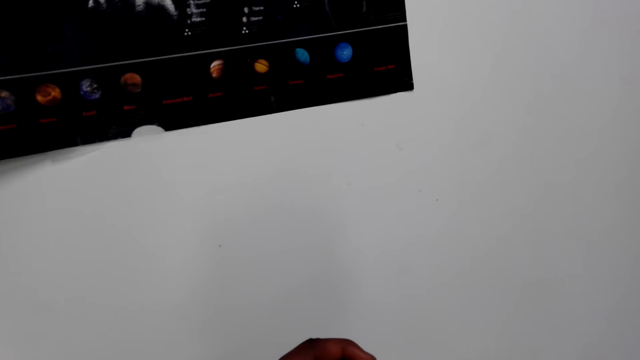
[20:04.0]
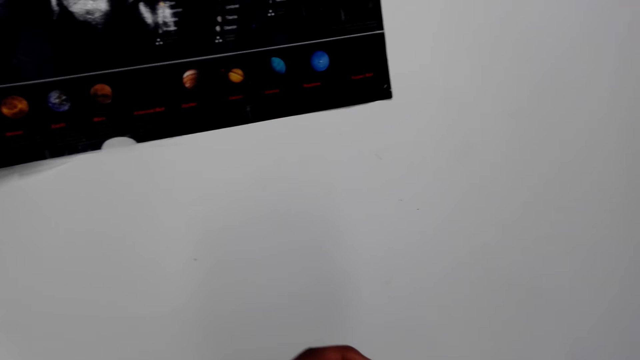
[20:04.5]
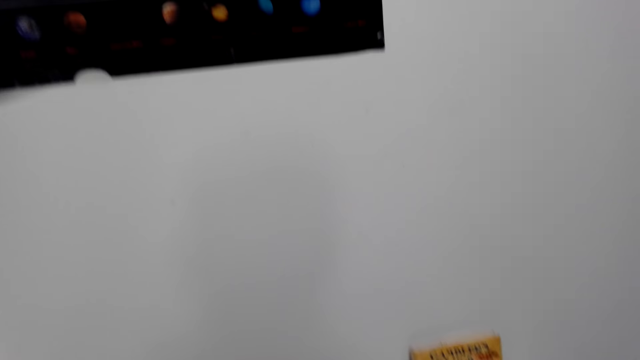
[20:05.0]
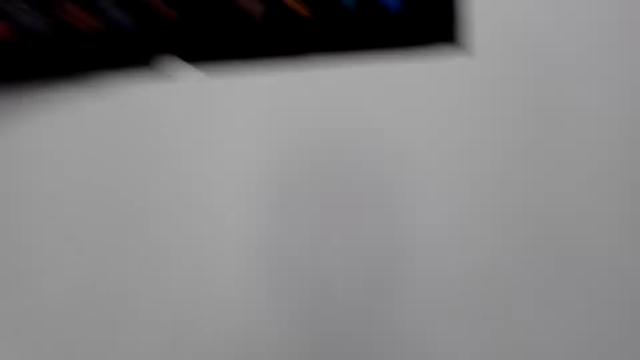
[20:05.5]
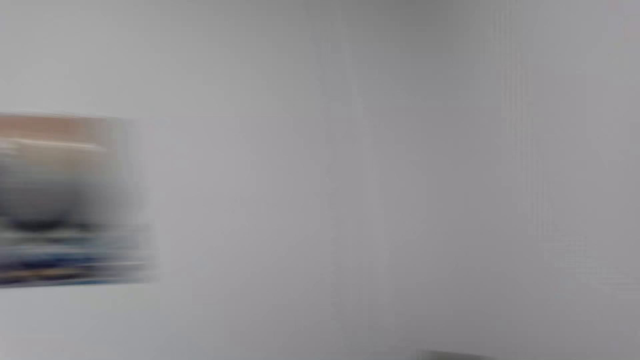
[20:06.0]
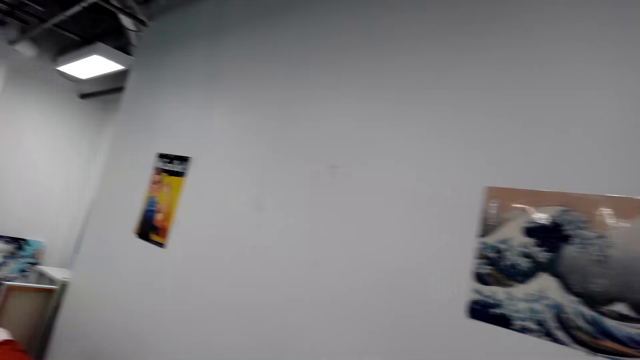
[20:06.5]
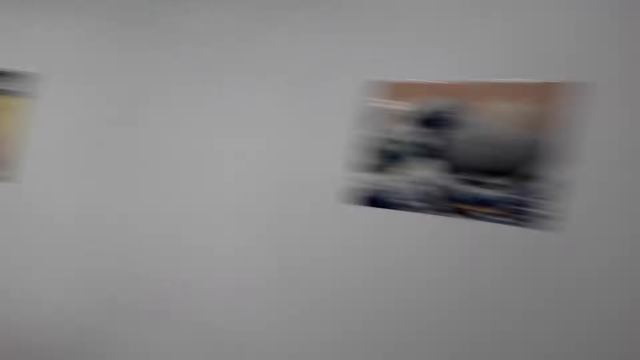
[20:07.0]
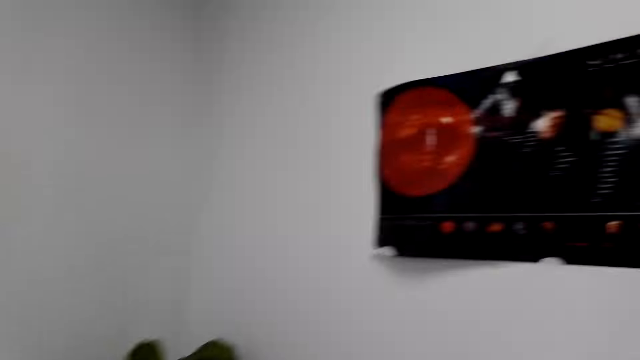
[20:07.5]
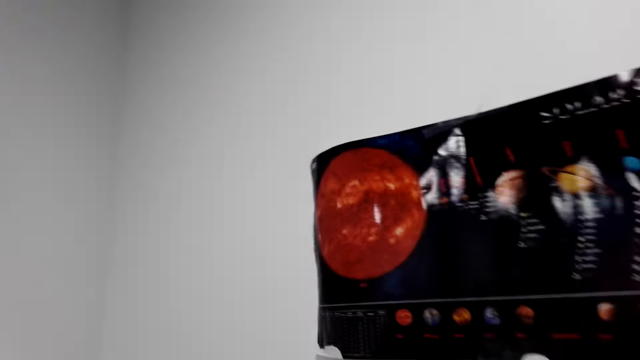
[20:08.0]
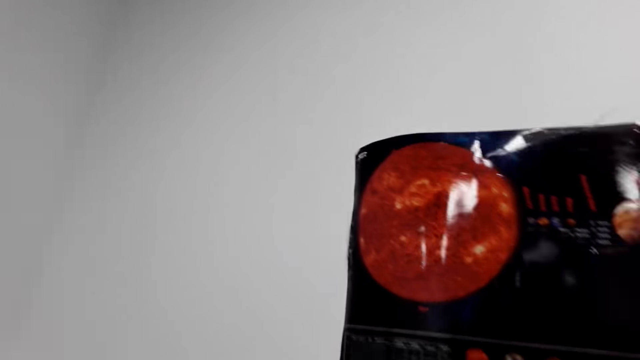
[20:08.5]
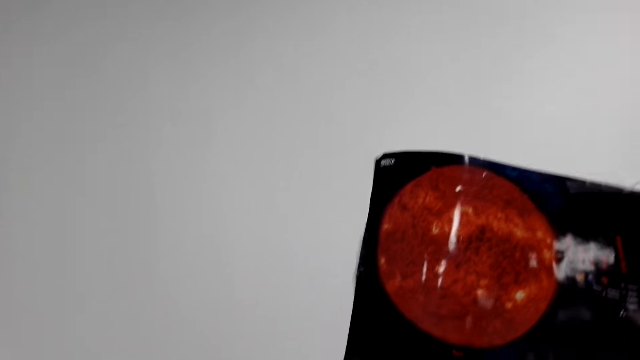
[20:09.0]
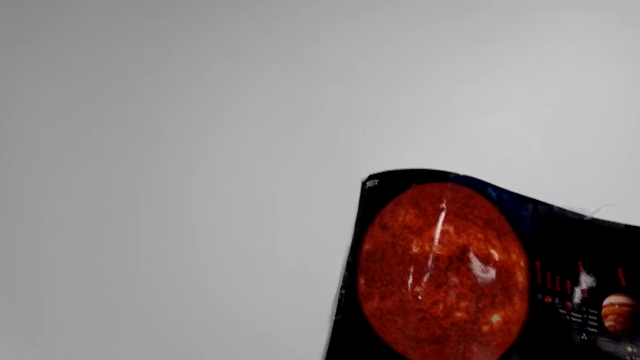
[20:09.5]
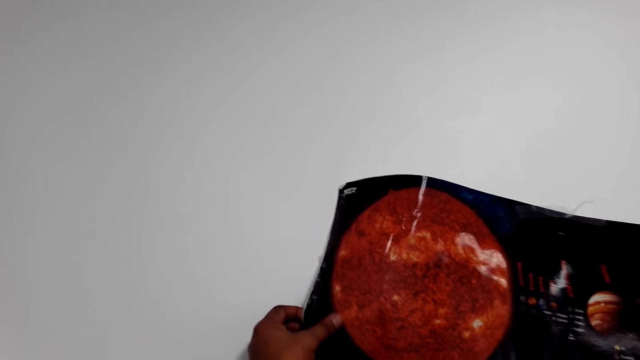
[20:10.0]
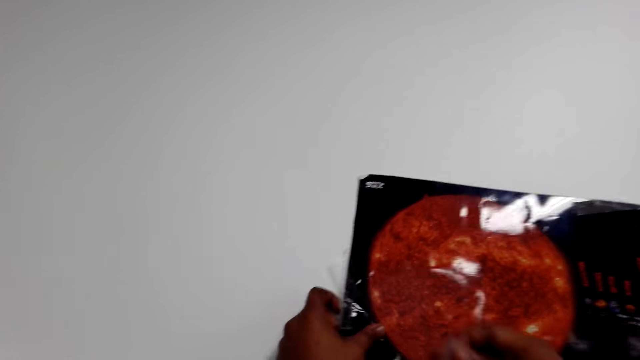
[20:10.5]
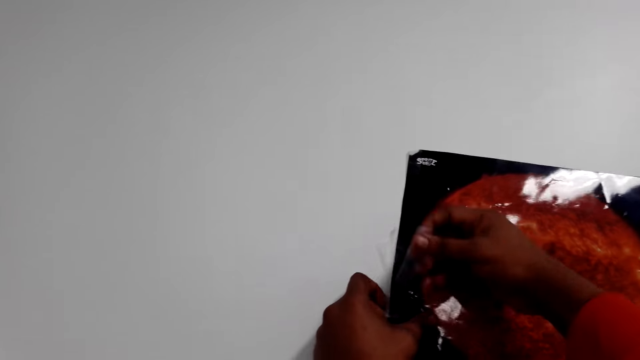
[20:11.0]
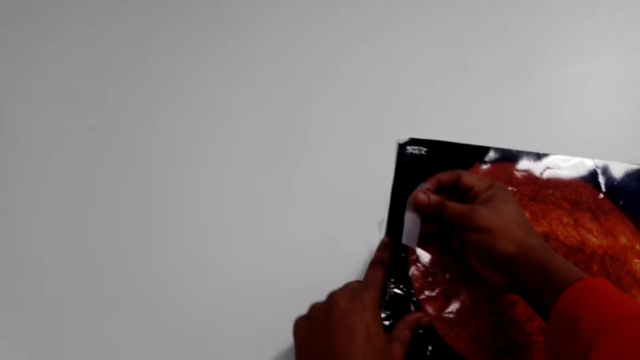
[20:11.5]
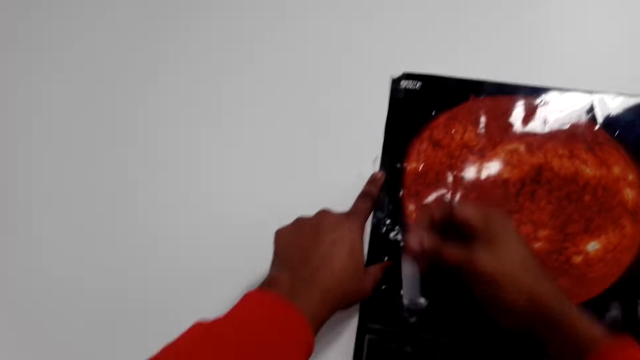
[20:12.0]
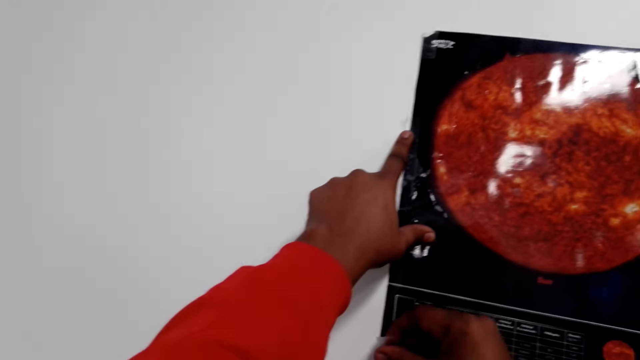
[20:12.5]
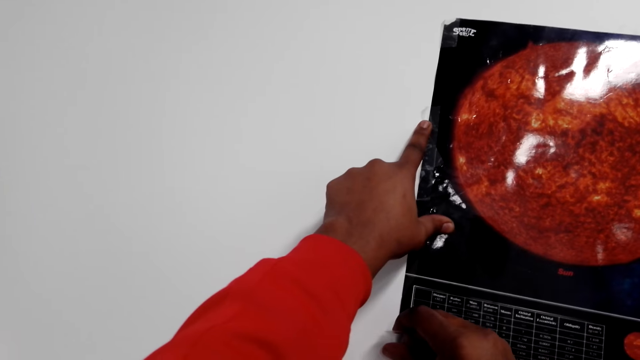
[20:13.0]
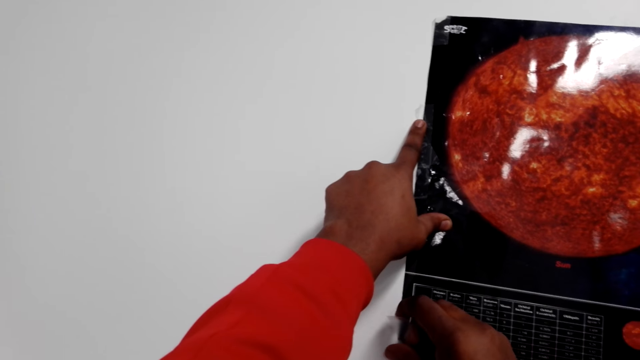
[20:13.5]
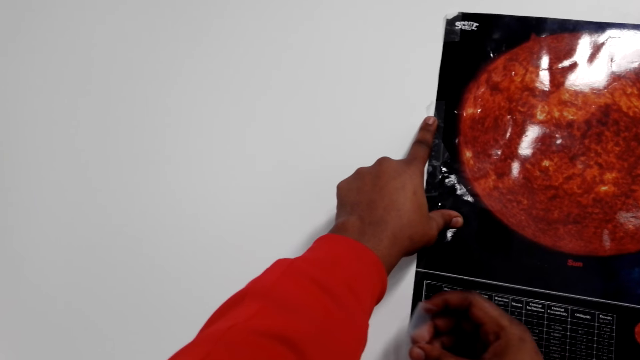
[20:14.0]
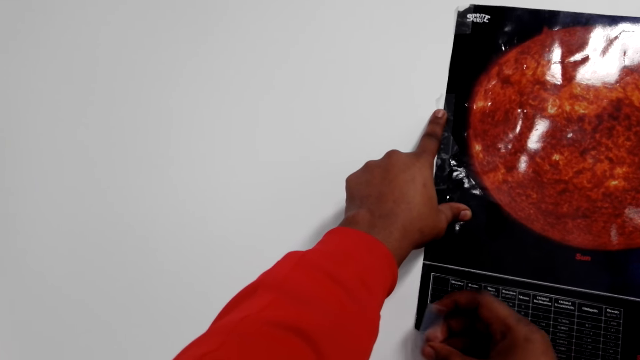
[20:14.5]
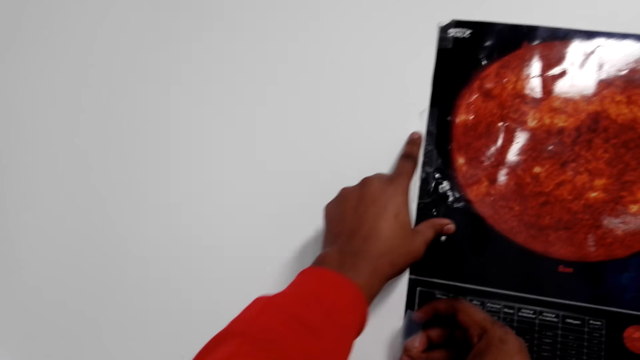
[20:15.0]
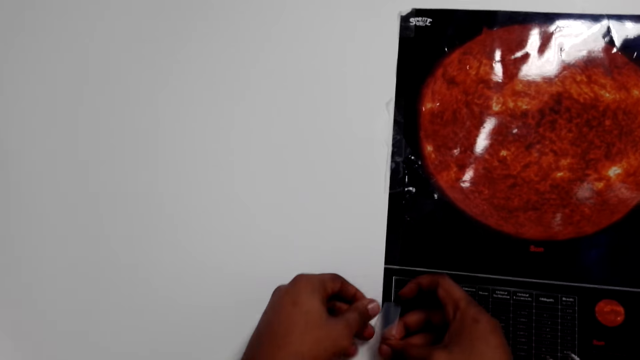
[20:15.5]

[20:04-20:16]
The camera wearer cuts the tape. They look around. They hold the poster. They tape the poster to the wall.

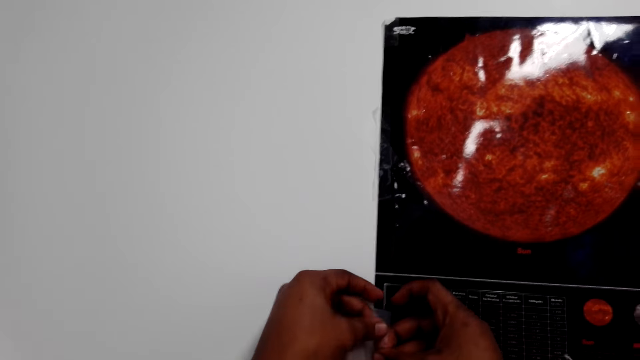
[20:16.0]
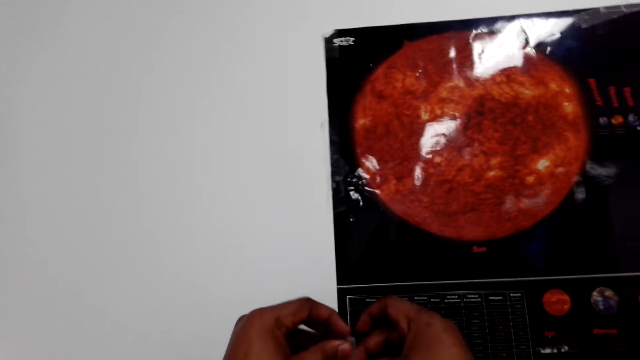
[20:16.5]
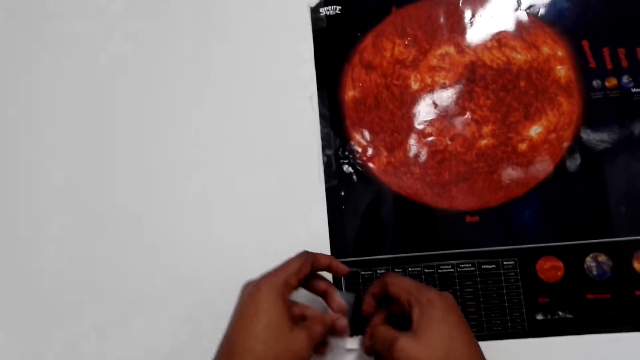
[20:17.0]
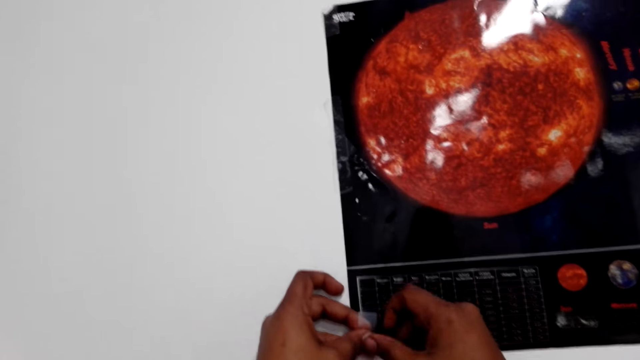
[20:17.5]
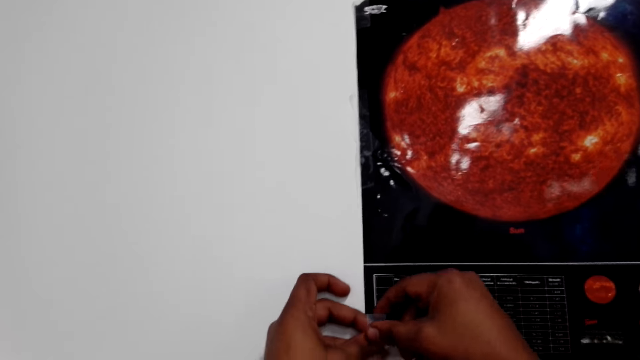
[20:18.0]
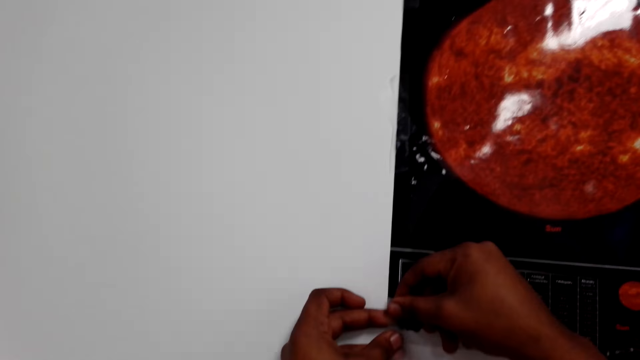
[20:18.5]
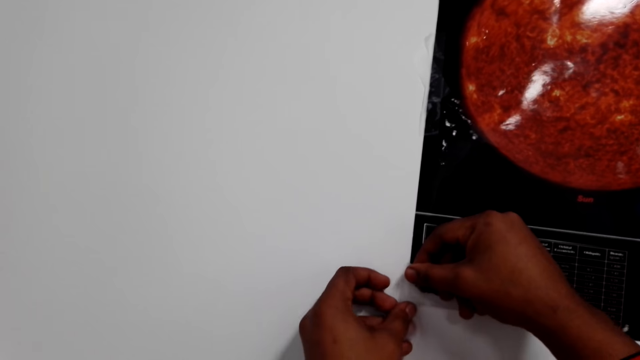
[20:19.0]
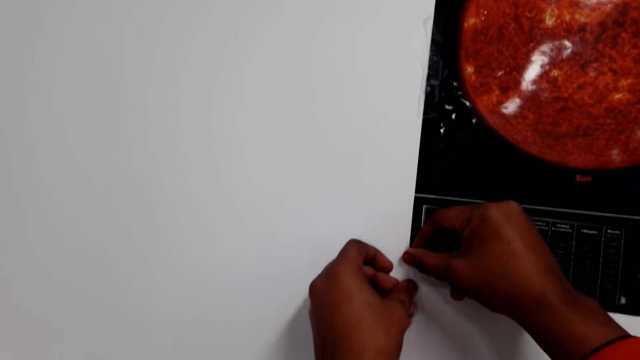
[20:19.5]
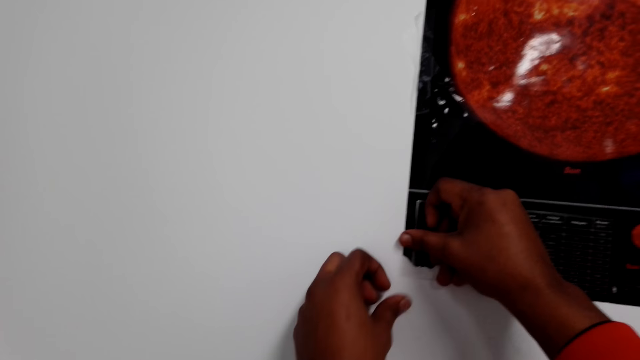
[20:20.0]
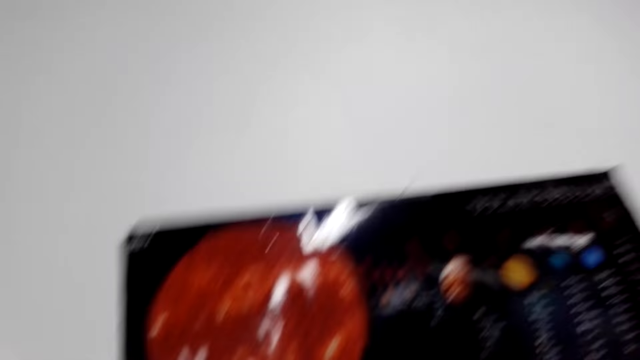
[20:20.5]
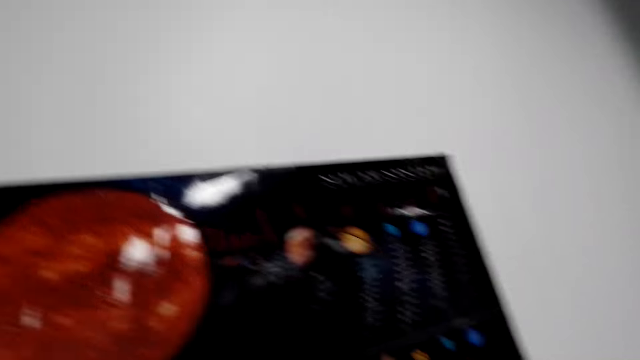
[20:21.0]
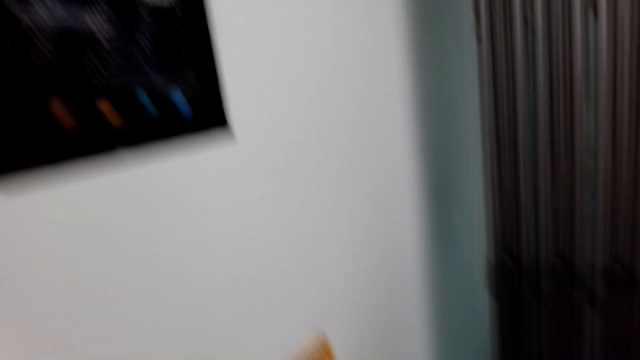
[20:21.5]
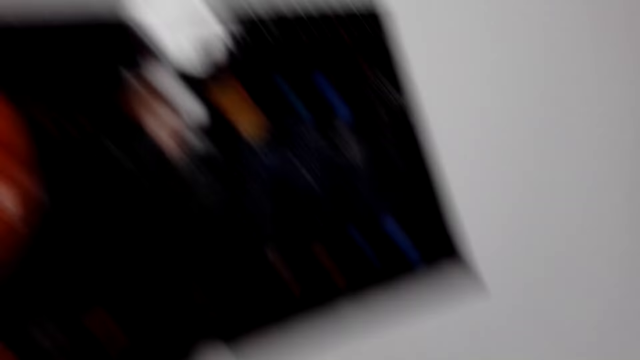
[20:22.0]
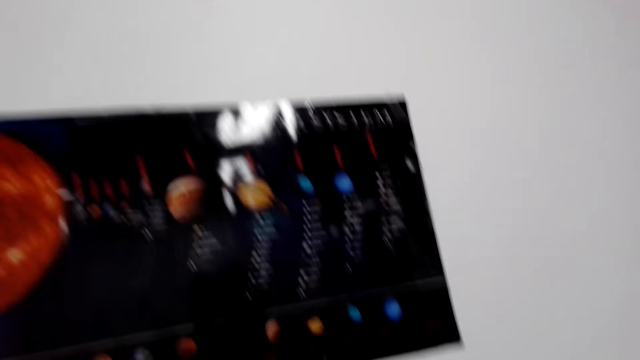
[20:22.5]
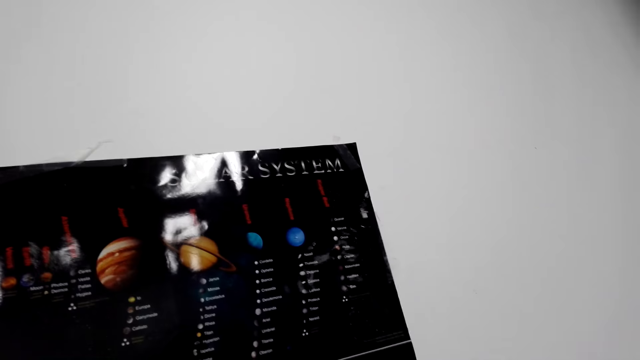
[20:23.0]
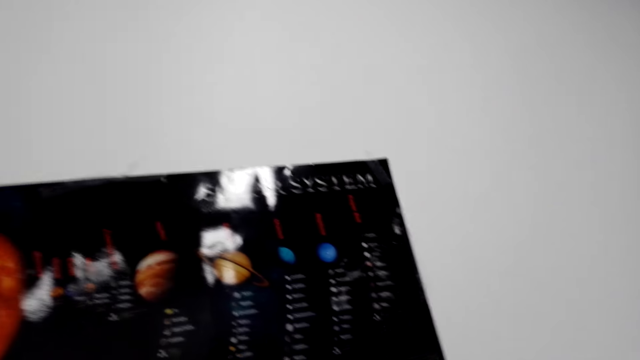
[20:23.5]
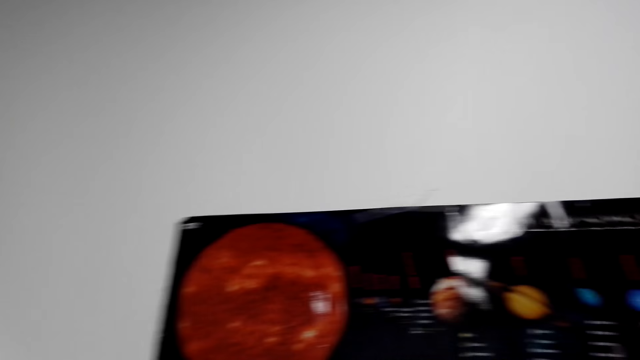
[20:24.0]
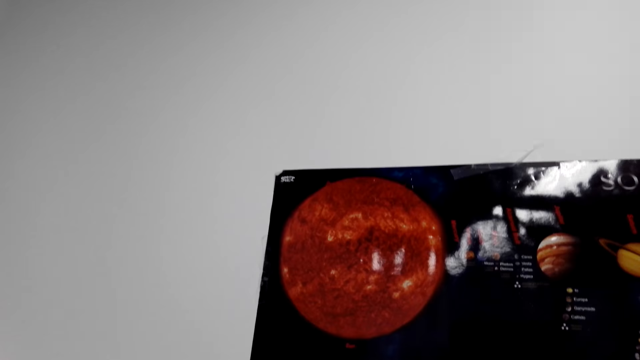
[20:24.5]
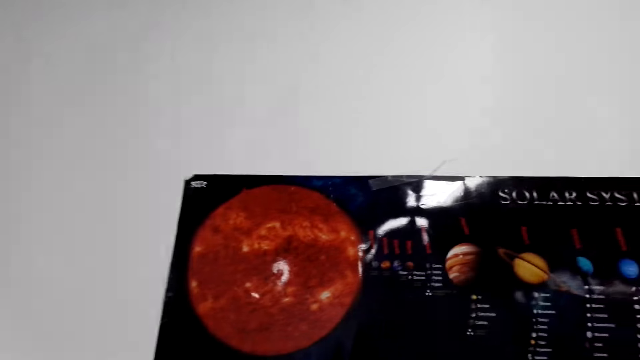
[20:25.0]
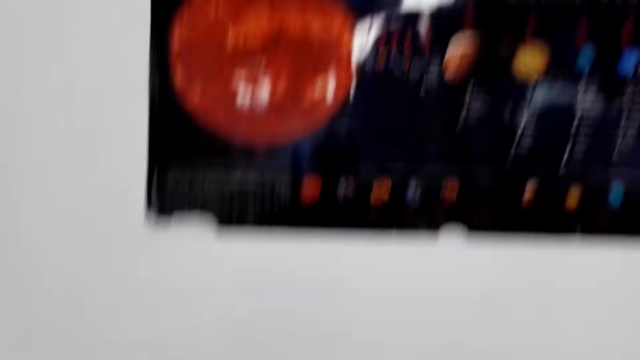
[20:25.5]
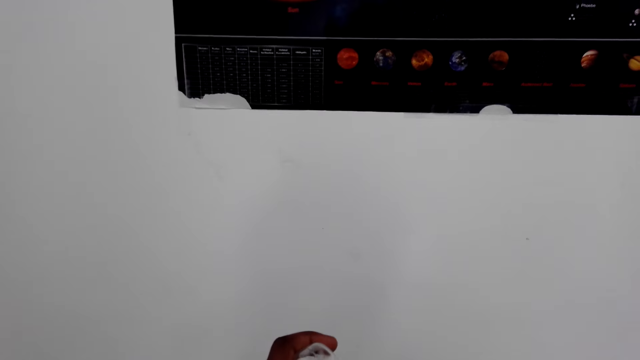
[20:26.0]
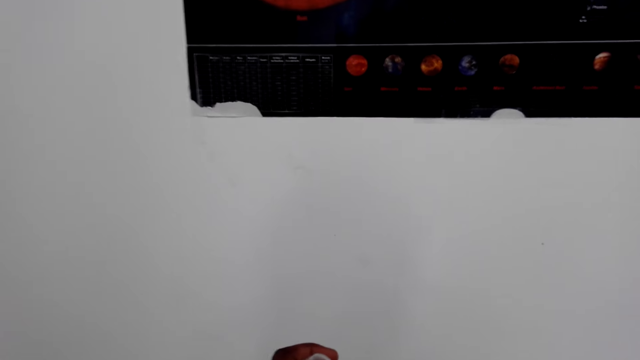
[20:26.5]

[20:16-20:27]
The camera wearer stares around the house. They hold the tape.
